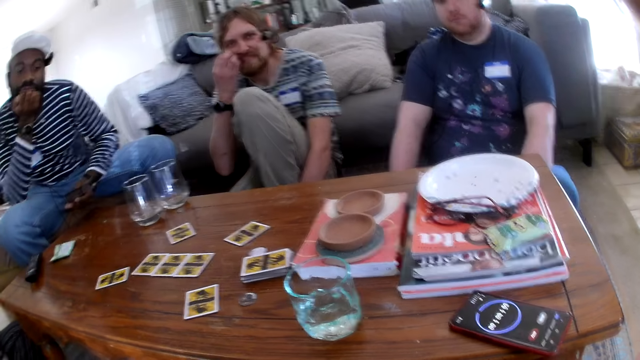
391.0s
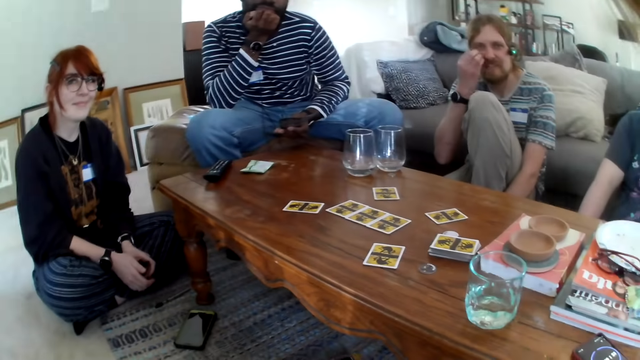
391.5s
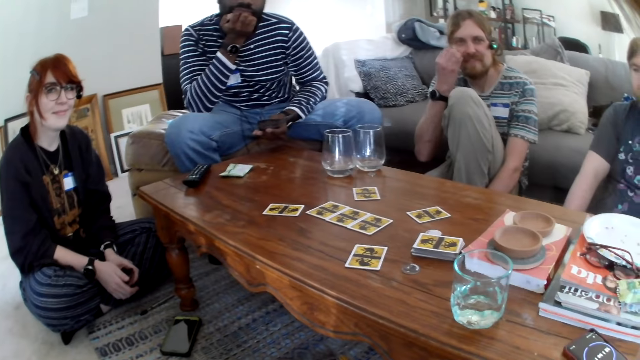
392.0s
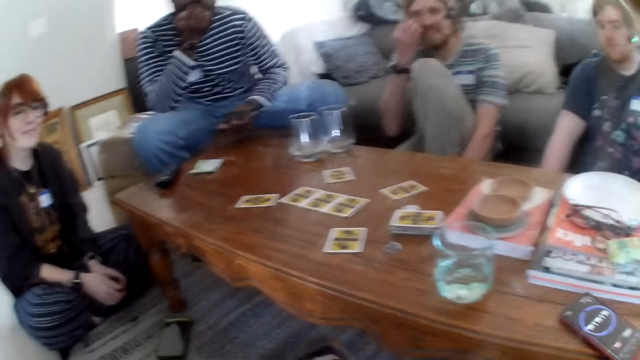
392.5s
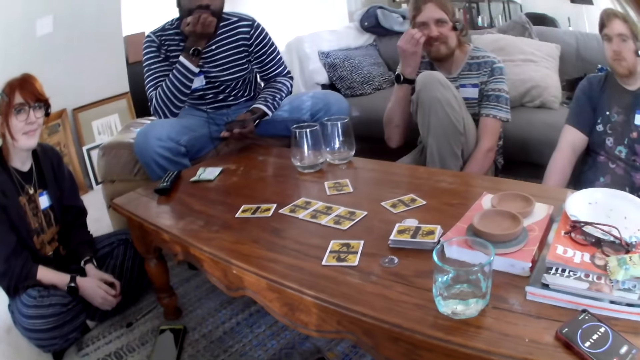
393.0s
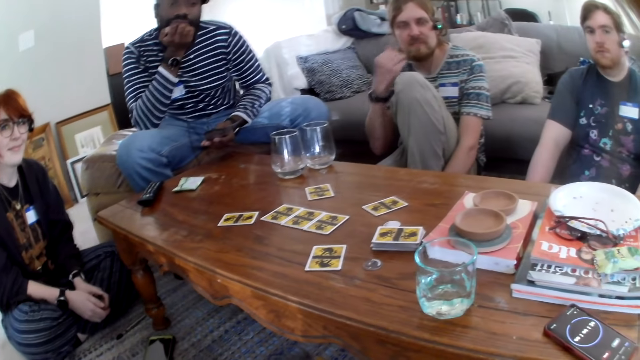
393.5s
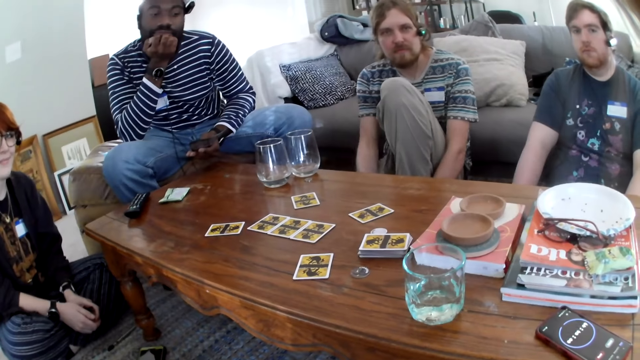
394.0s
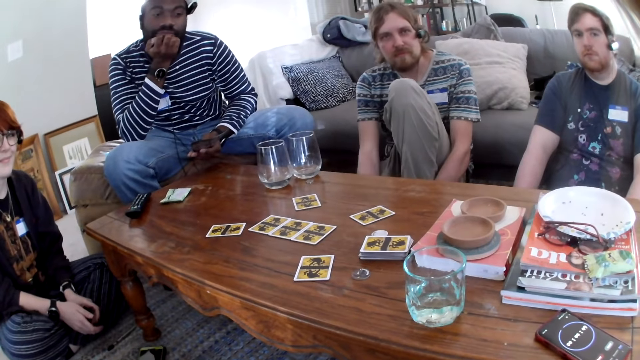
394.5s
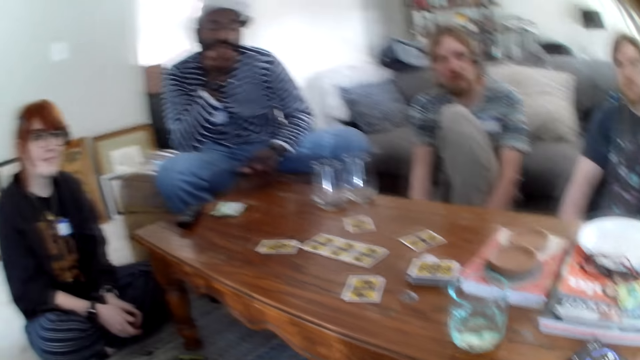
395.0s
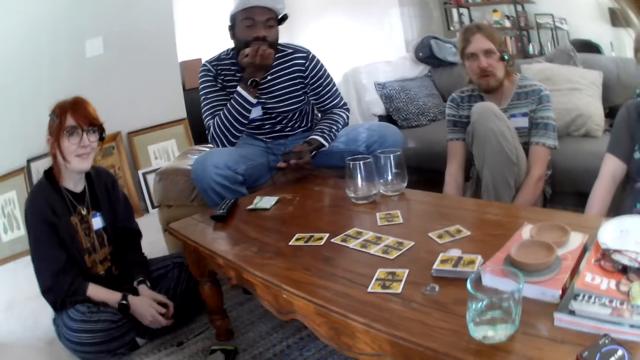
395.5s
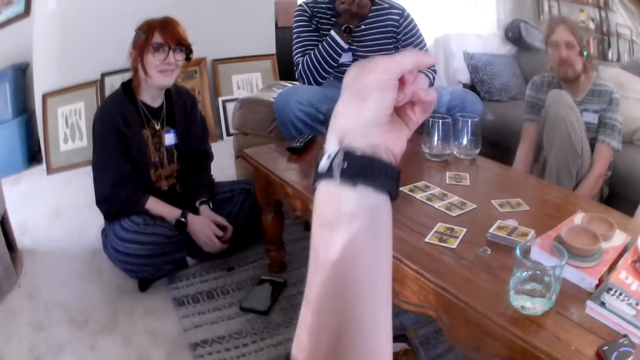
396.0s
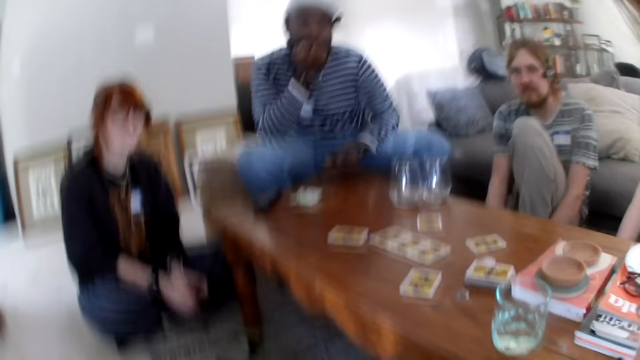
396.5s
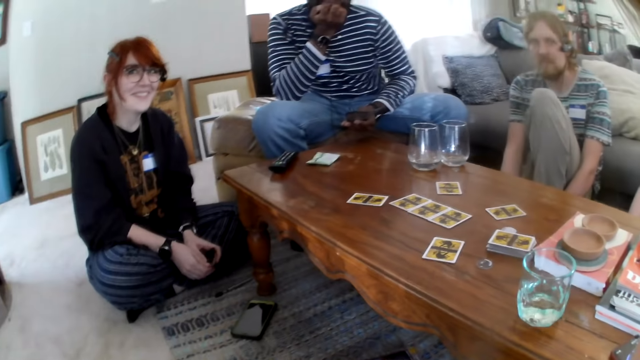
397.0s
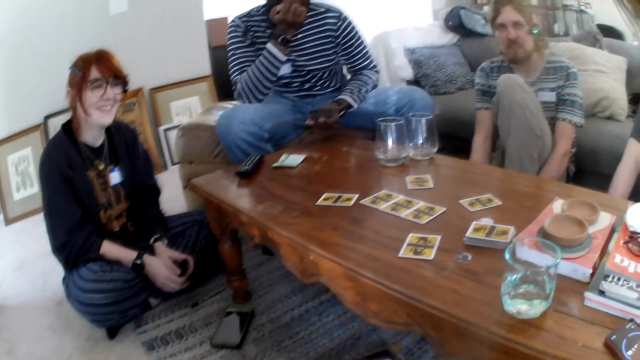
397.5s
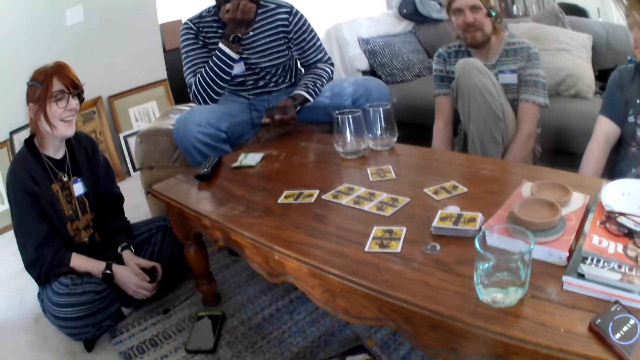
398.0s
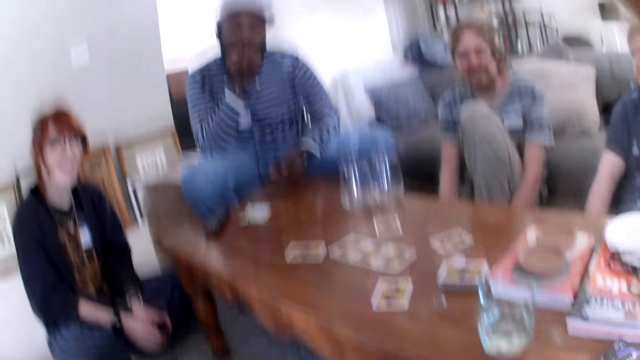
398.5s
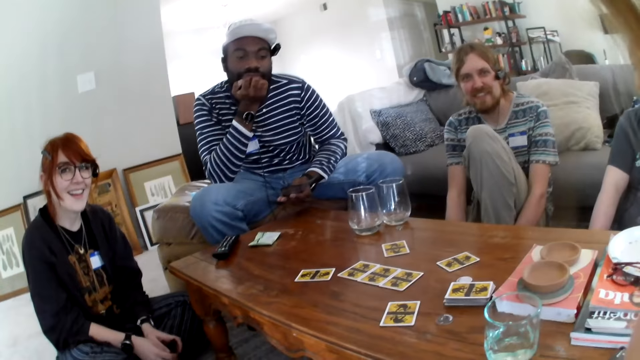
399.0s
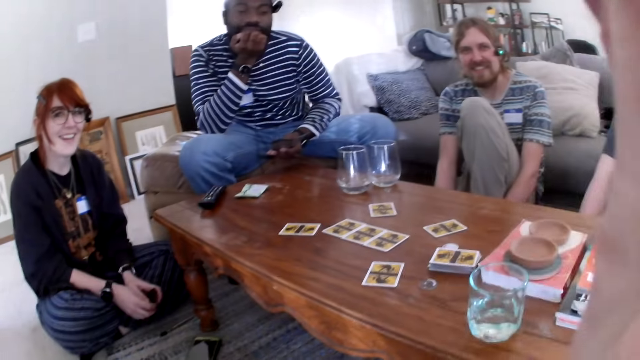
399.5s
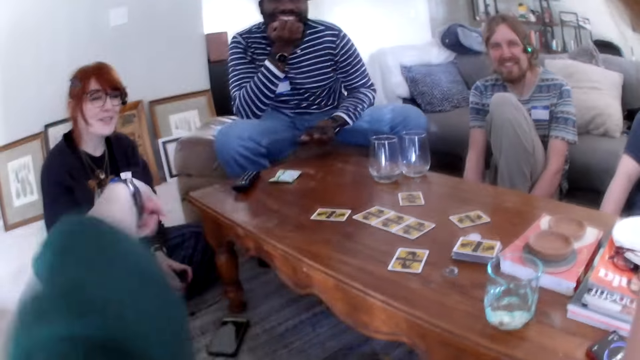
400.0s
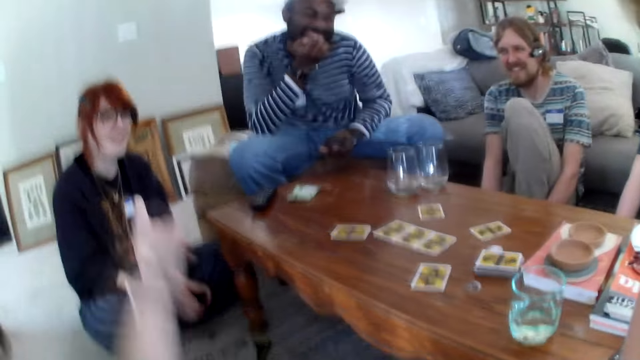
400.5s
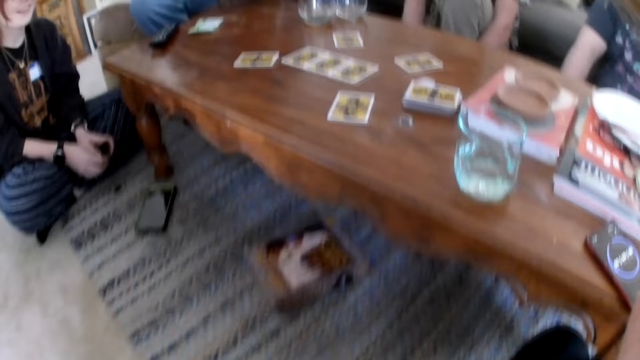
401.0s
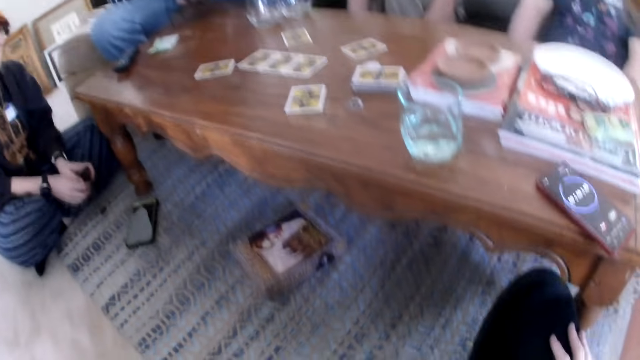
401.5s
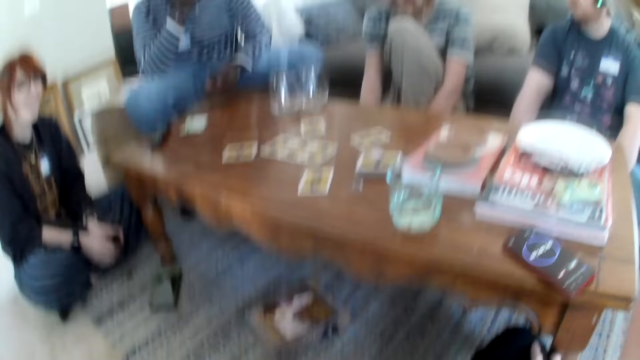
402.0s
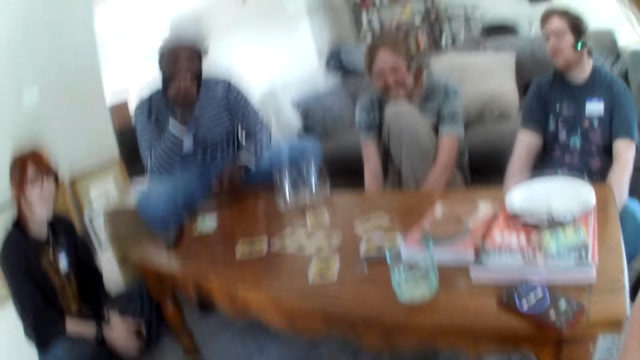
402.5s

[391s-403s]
A person talks. The camera wearer talks with friends moving hands. The person talks. The camera wearer talks and points at another person.

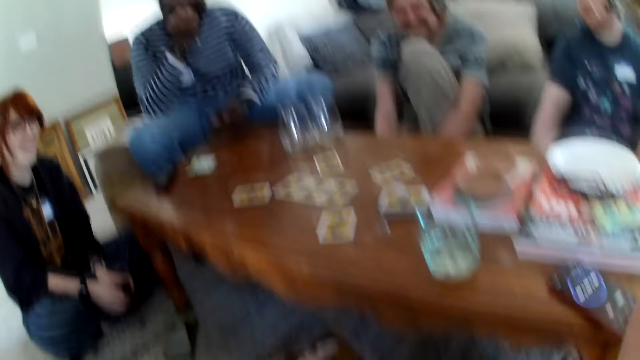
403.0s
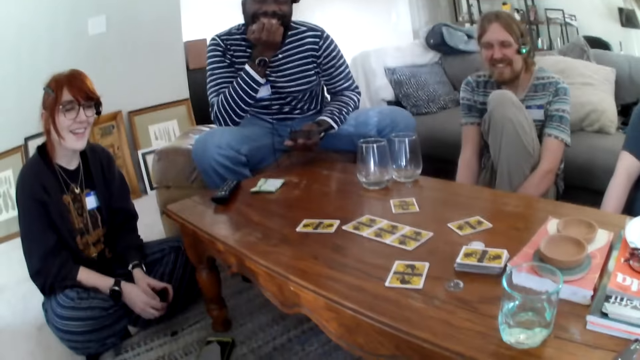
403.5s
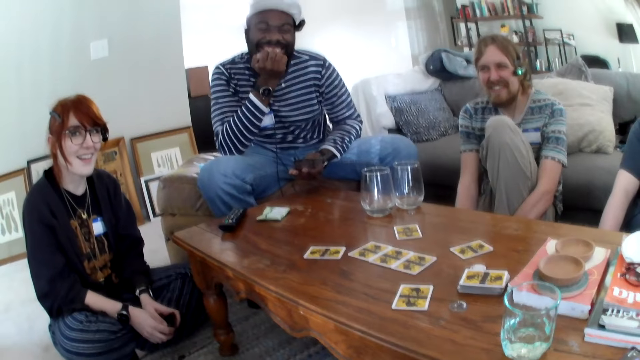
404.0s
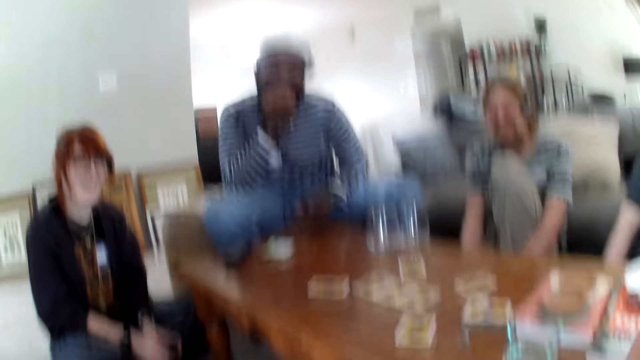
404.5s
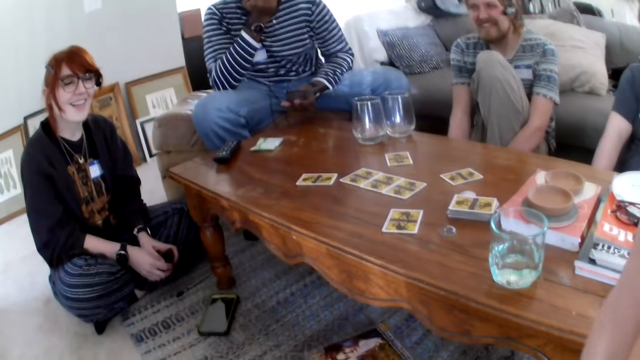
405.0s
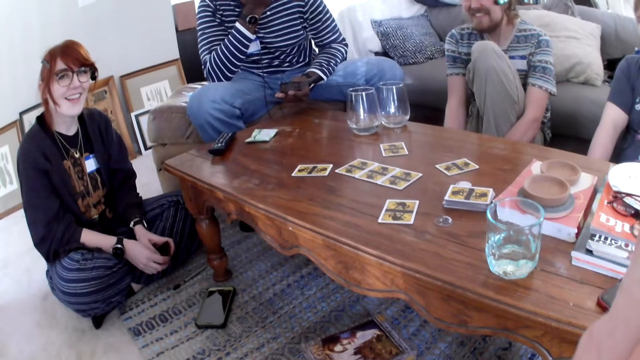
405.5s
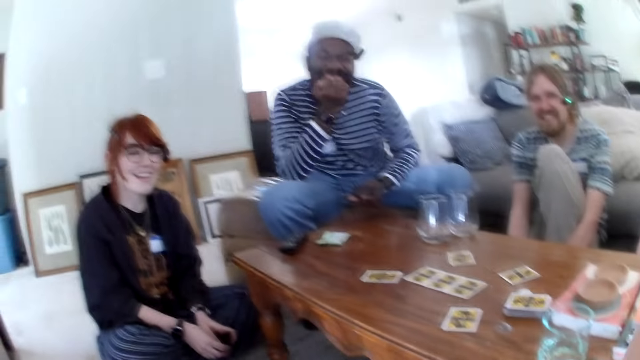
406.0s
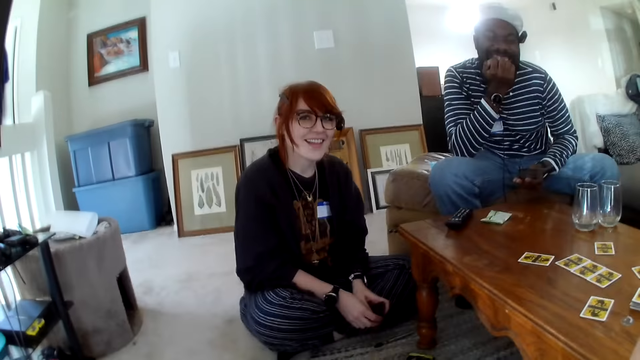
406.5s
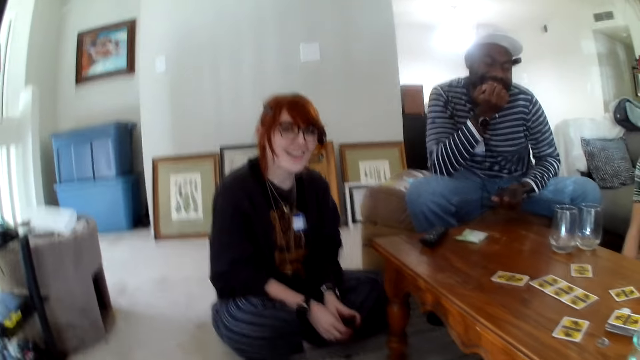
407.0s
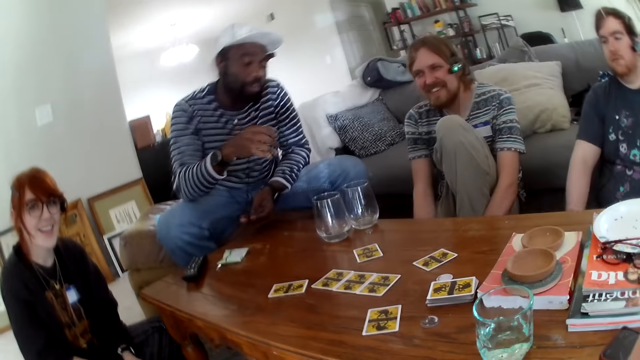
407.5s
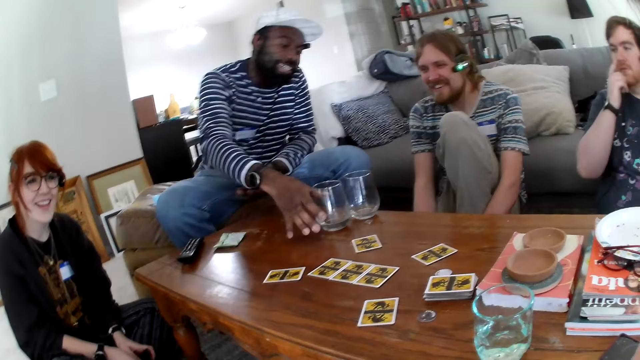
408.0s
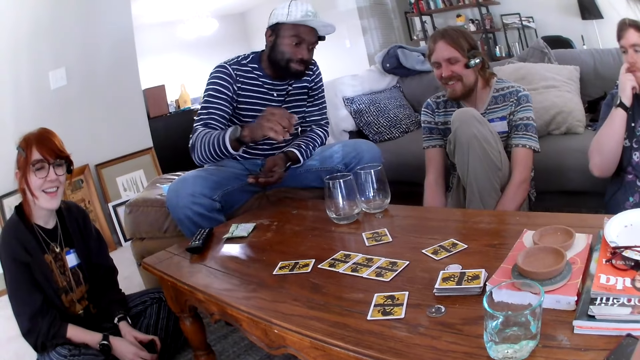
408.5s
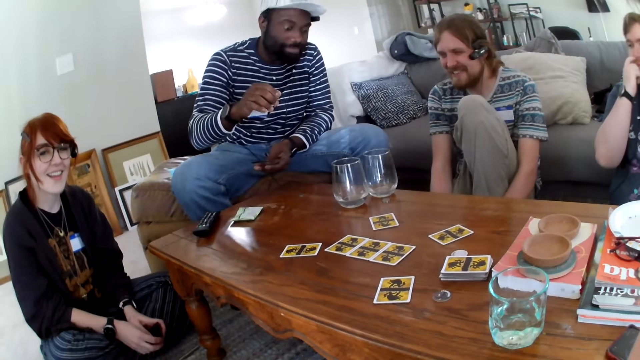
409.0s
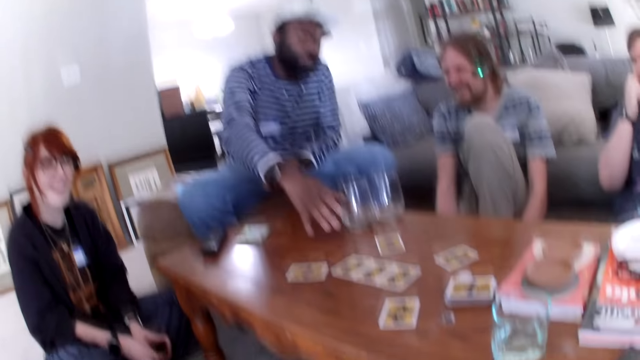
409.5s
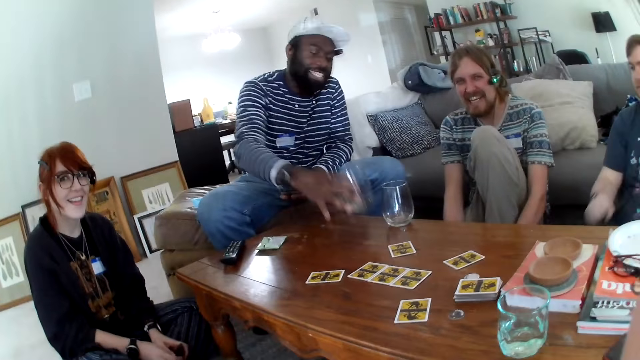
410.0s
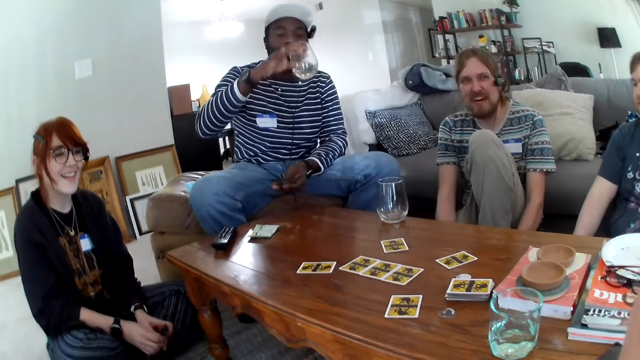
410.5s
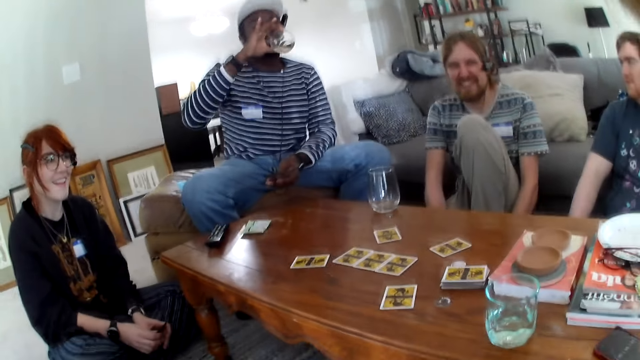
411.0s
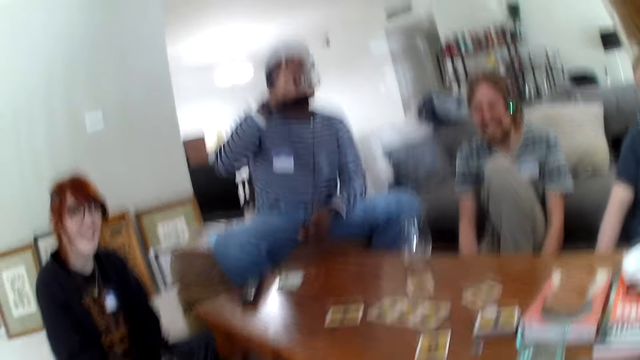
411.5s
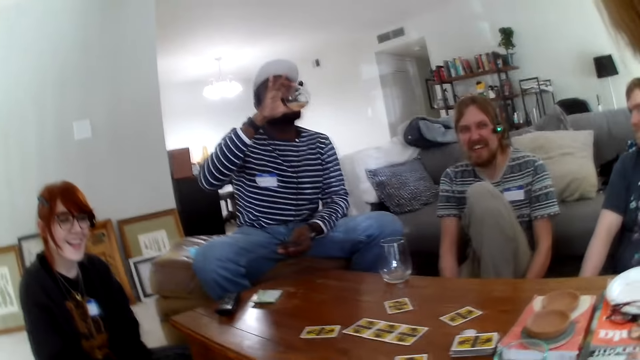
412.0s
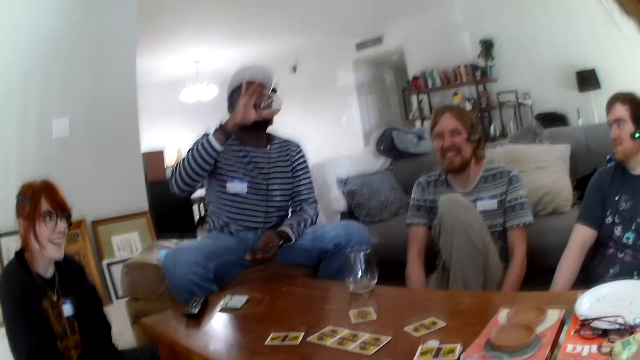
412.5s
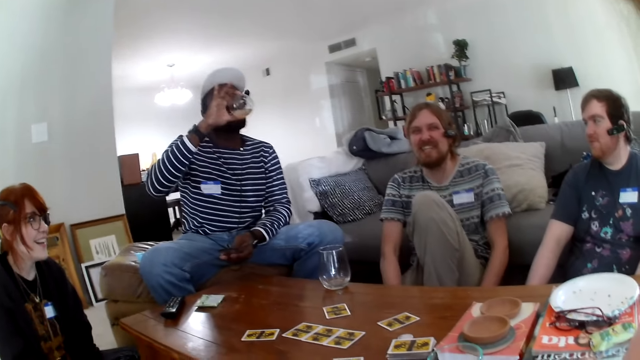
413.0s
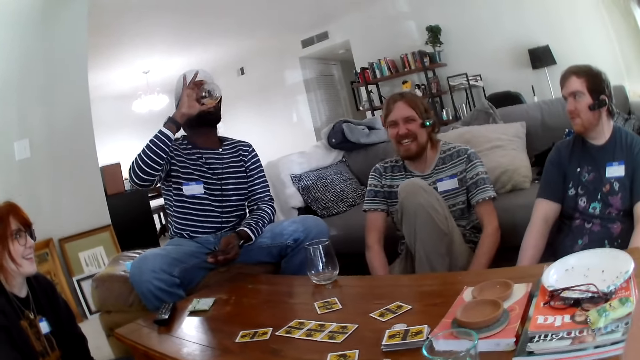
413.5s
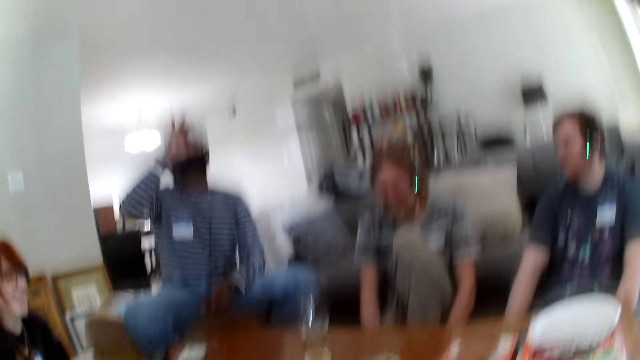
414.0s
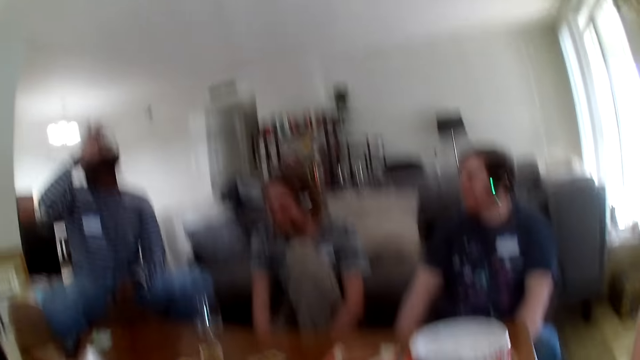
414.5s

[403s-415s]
A person laughs. Another person laughs. The camera wearer talks. A third person laughs. The second person picks up a glass and drinks water. The first person talks. The camera wearer laughs. The first person talks.
